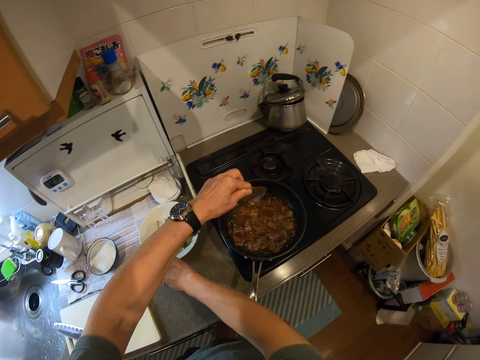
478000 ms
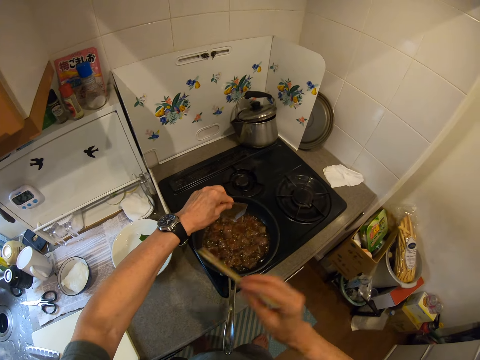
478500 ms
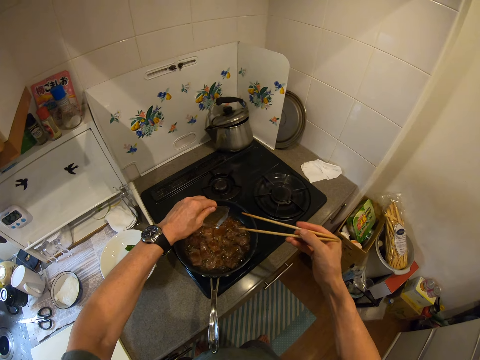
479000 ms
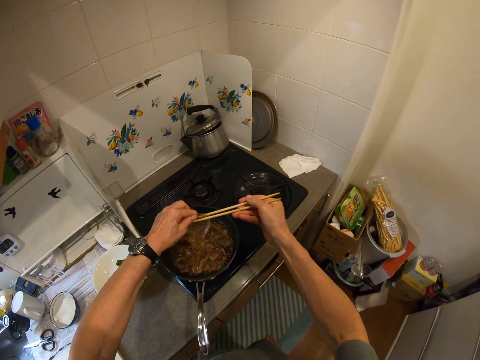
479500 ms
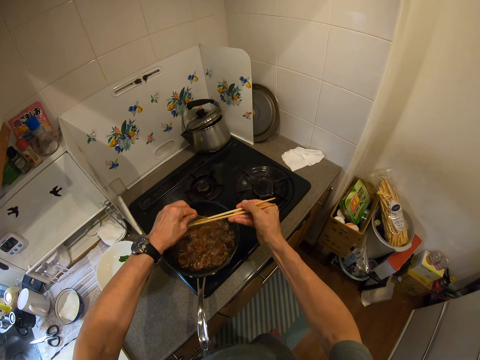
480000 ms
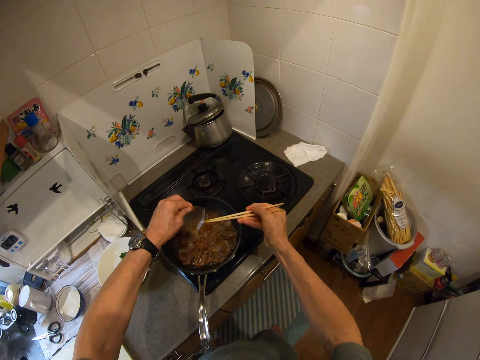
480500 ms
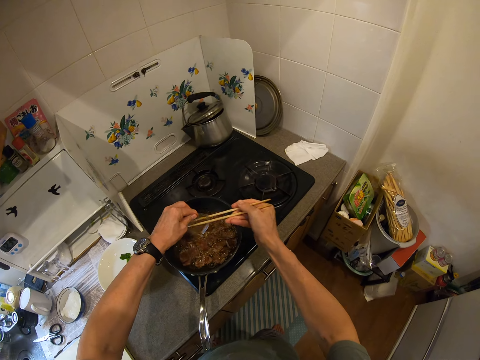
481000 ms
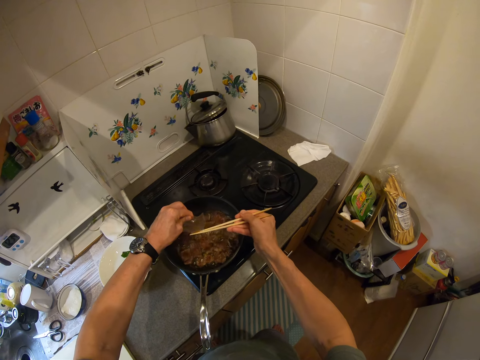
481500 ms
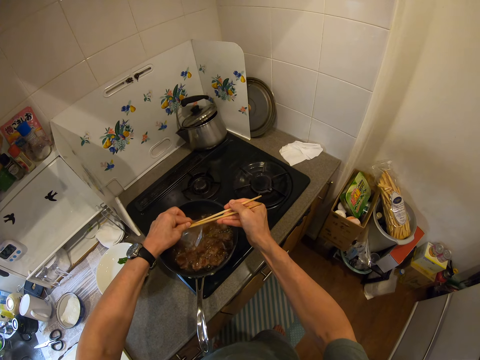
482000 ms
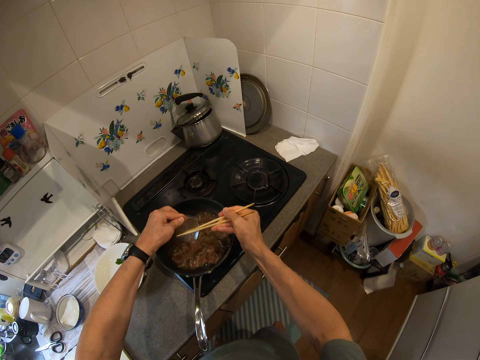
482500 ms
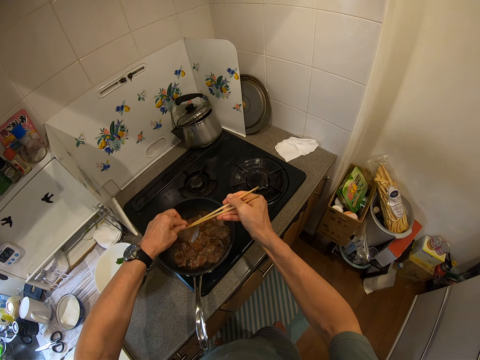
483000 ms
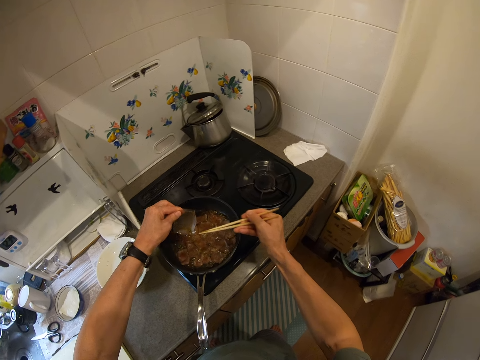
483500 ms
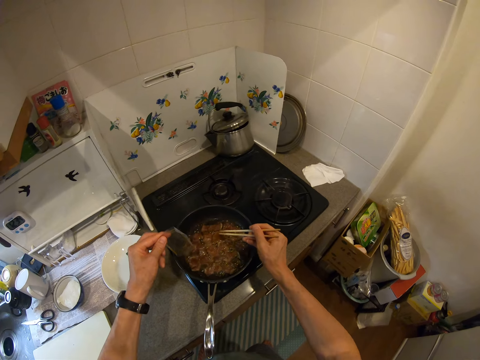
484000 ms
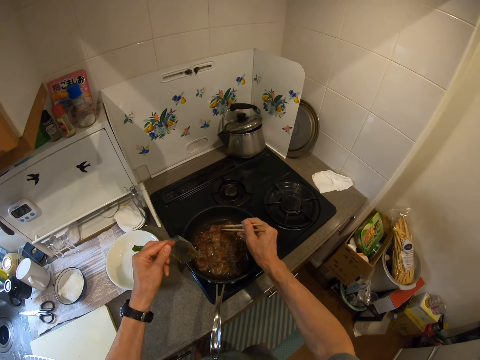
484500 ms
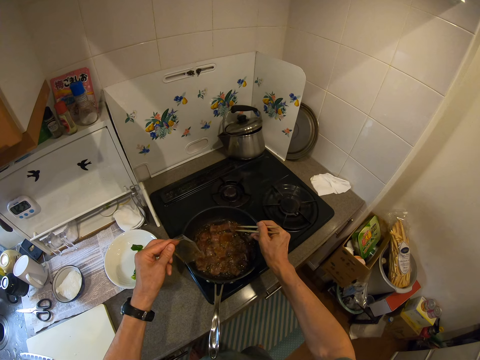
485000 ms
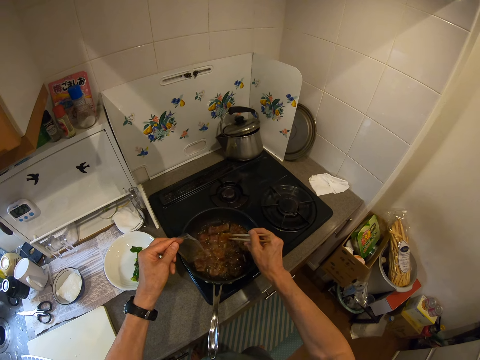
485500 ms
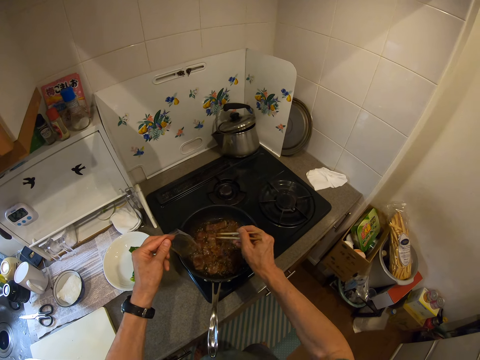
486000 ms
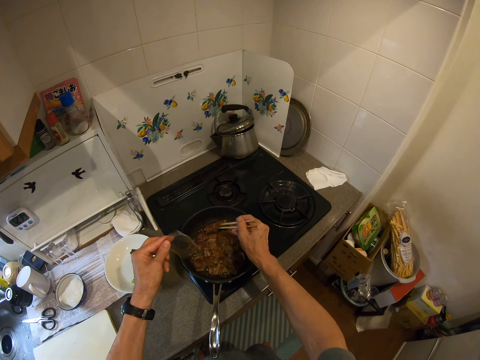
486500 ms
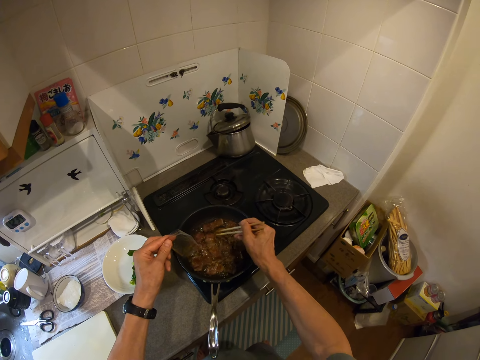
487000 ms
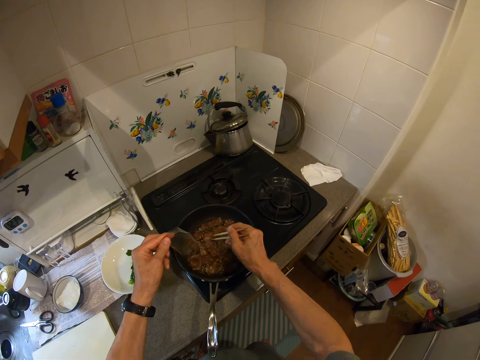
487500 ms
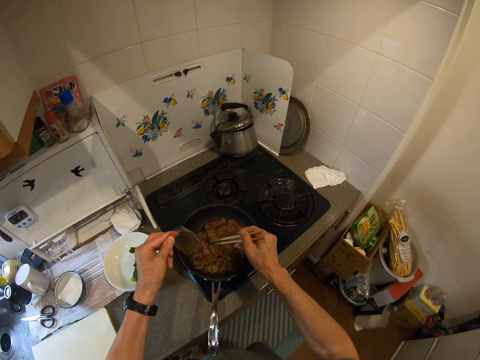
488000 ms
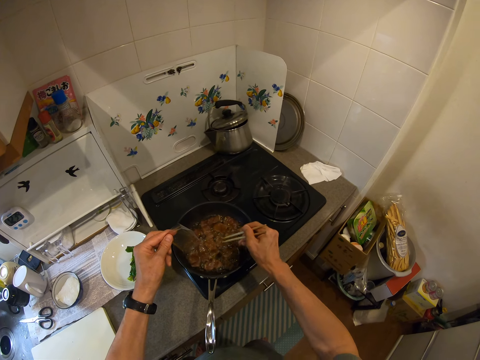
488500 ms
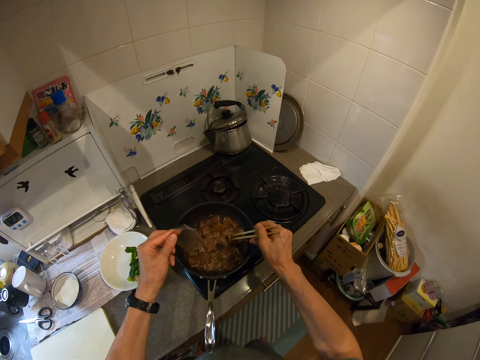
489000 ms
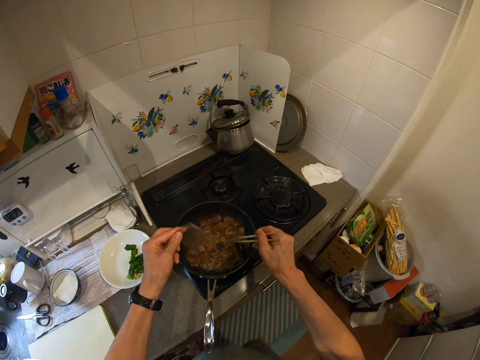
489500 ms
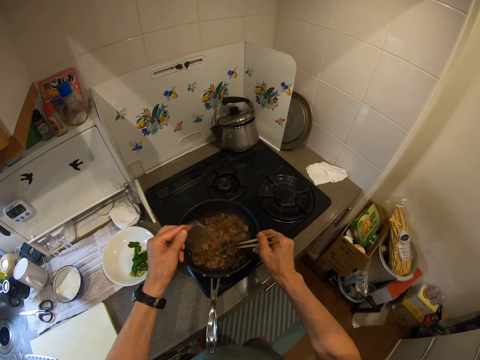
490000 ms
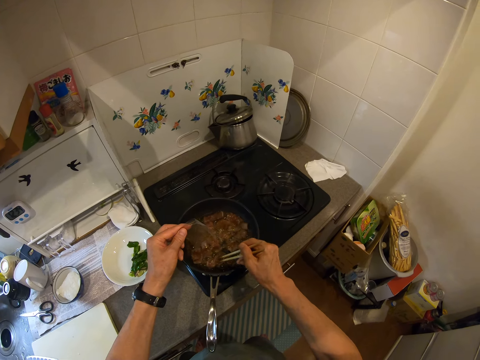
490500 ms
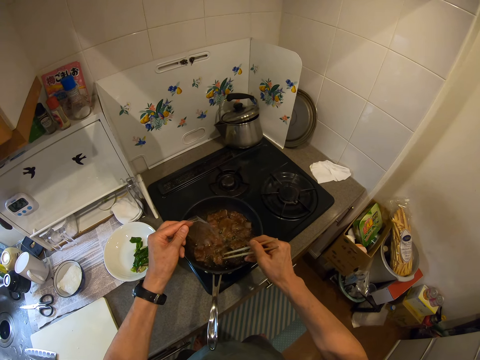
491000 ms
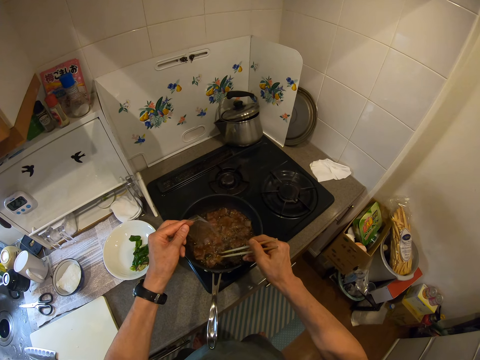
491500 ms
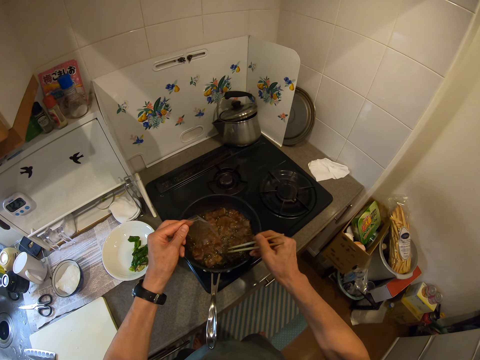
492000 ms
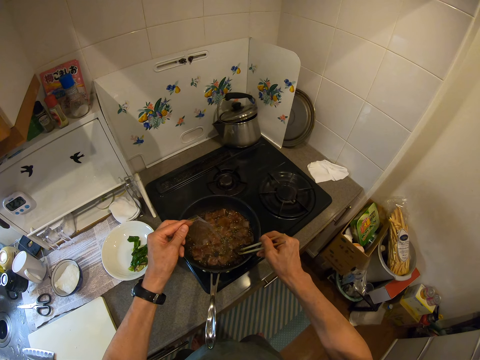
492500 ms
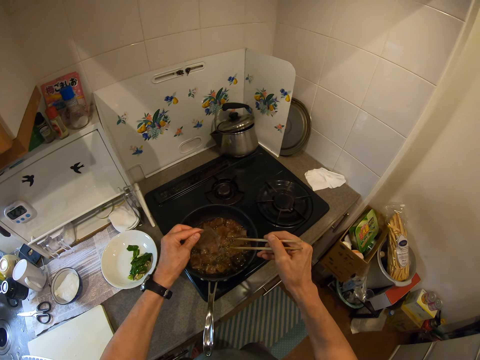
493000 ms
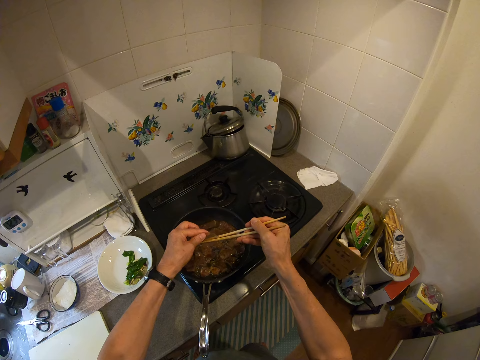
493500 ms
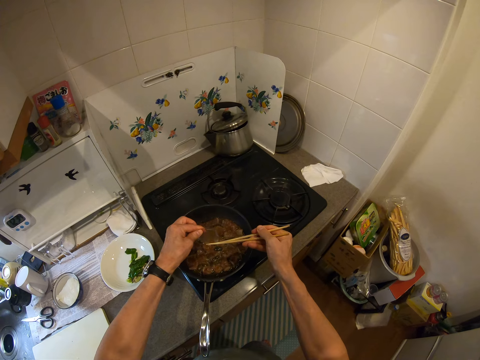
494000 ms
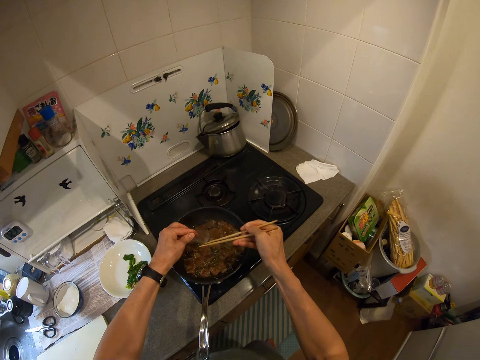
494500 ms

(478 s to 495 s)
The camera wearer moves her hand forwards. She picks up the chopsticks from the bowl and holds the chopsticks with her hand. She moves the chopsticks towards the cooking pan. She presses on the packet with the chopsticks. She extracts the liquid spice from the sachet into the pan with the chopsticks. She moves the pieces of meat in the pan with the chopsticks. She moves her hand towards the packet and presses on the packet with the chopsticks. She extracts more liquid spice from the sachet into the pan with the chopsticks.

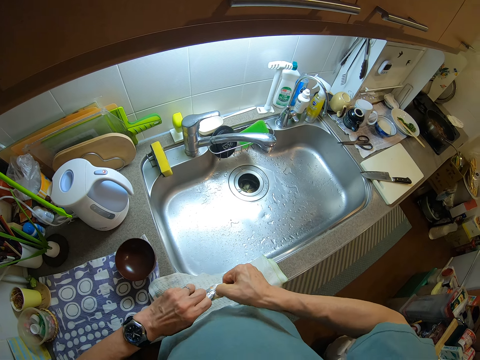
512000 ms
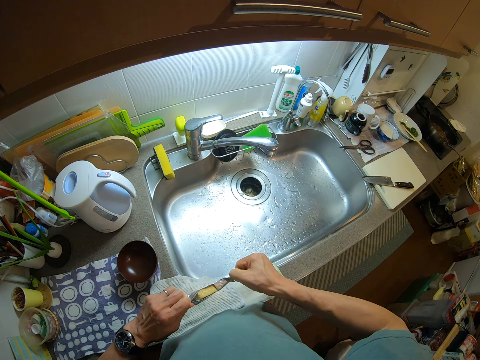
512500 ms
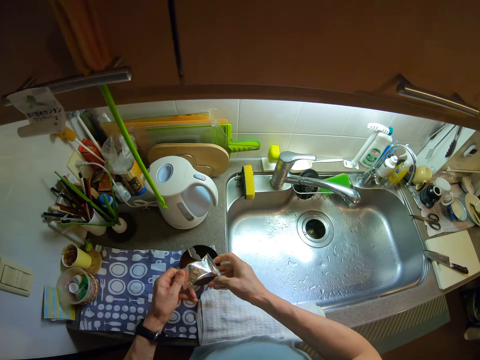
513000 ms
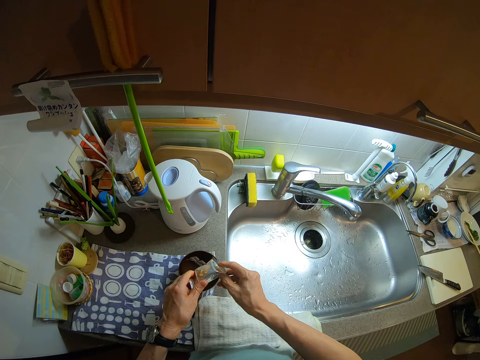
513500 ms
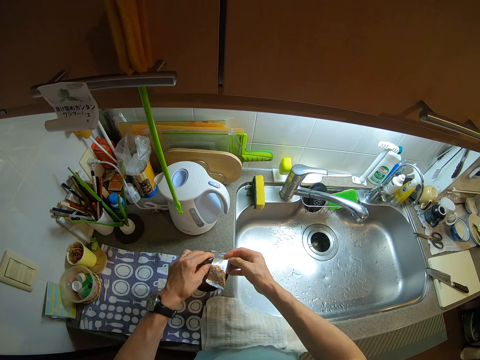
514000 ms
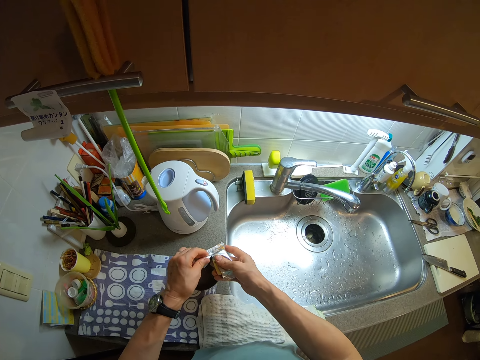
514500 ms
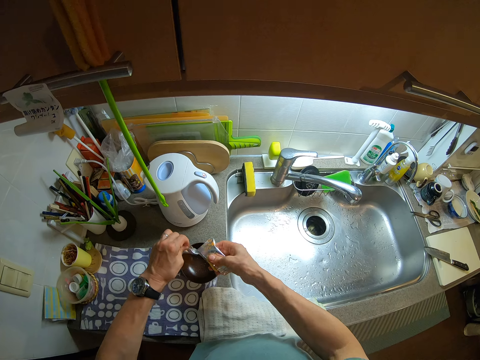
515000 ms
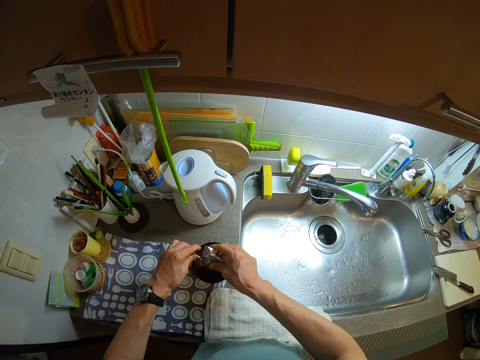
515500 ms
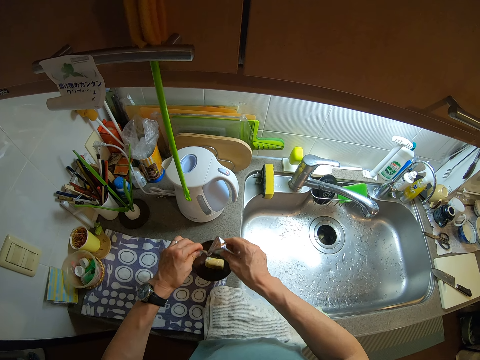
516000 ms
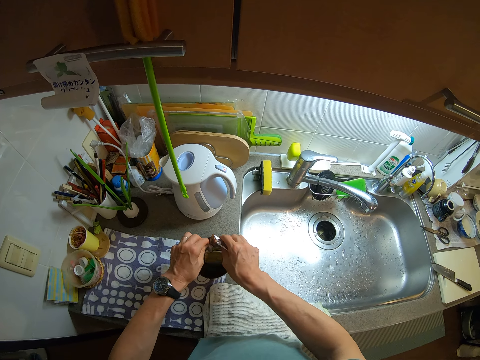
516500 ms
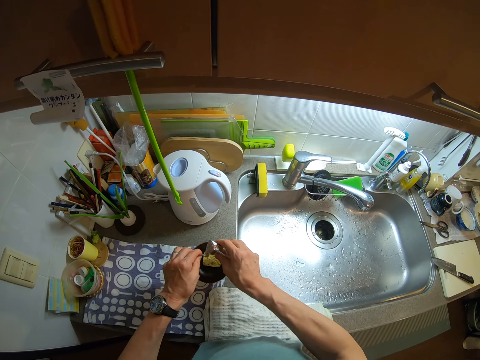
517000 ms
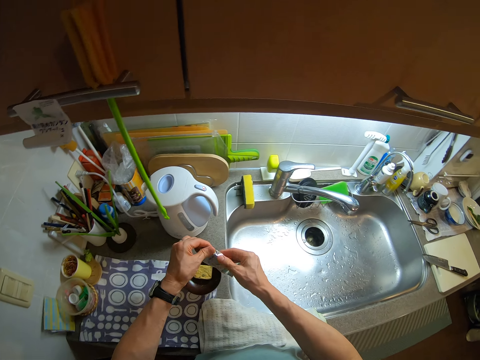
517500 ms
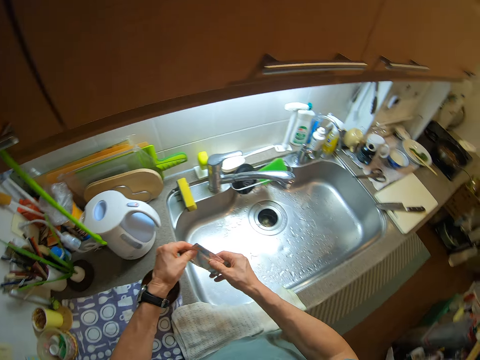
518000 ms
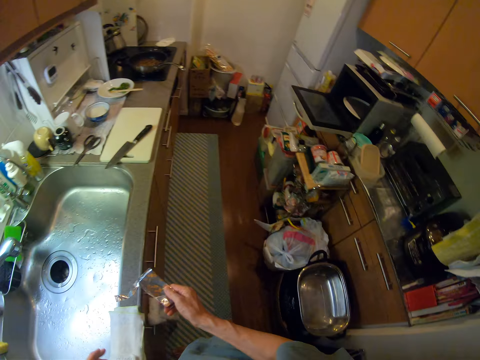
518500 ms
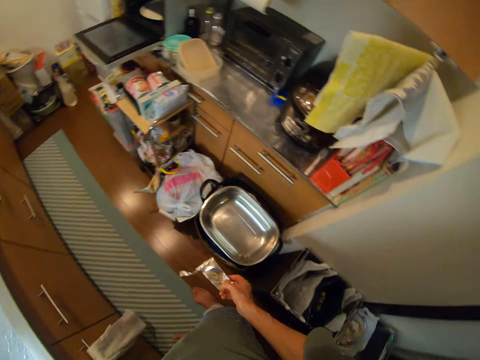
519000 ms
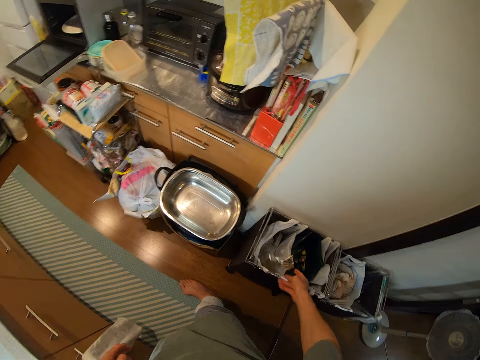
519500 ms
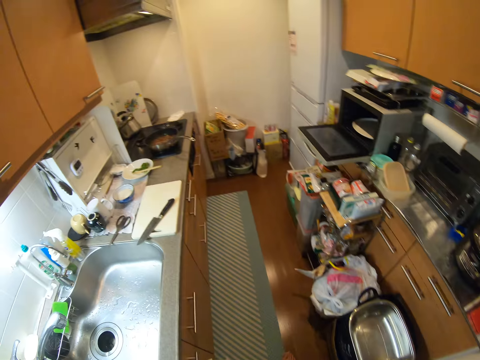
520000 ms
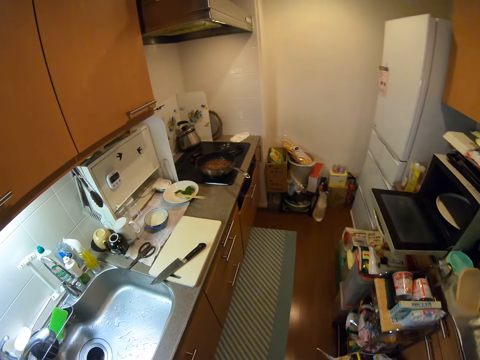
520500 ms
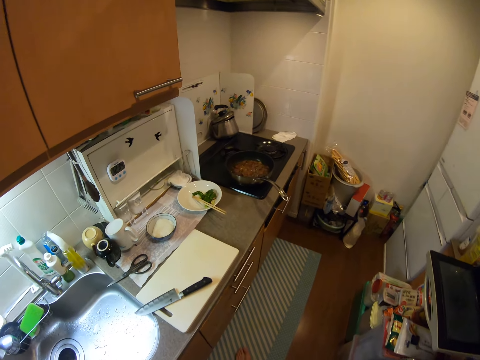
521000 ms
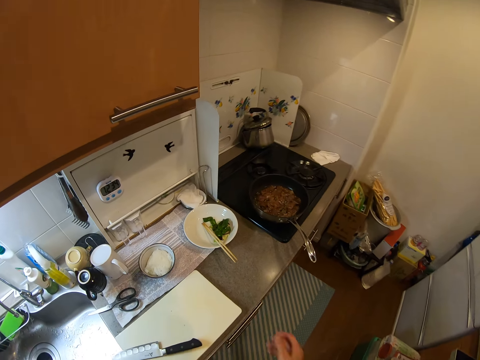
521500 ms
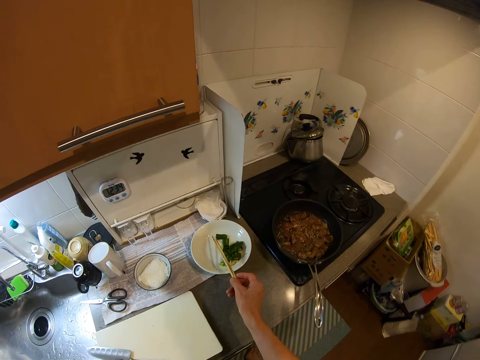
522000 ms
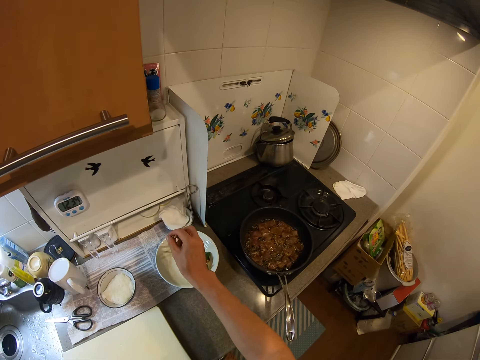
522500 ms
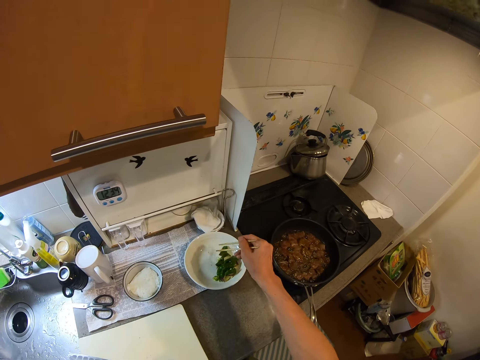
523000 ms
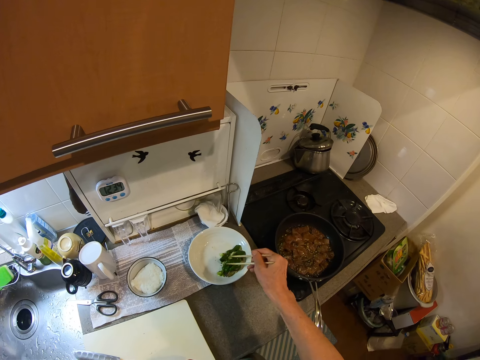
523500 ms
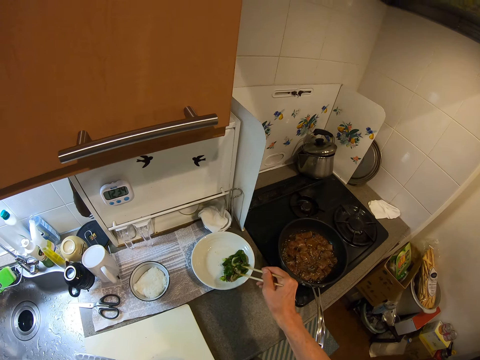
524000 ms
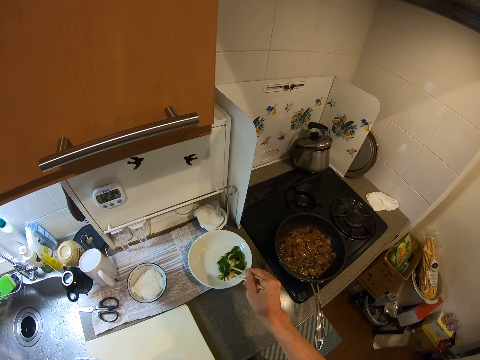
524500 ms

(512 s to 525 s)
The camera wearer moves her hand towards the bowl. She pours the content of the sachet into the bowl. She pulls on the packet with her hands. She places the cube in the bowl. She moves her hand away from the bowl. She throws the packet in the dustbin. She walks towards the sink. She holds the chopsticks with her hand and takes the chopsticks from the bowl. She scatters the vegetables with the chopsticks. She stirs the content of the bowl with the chopsticks.
